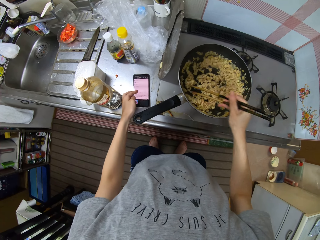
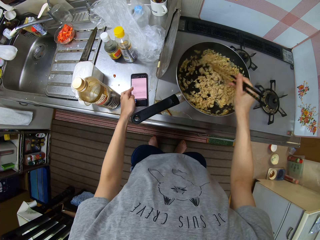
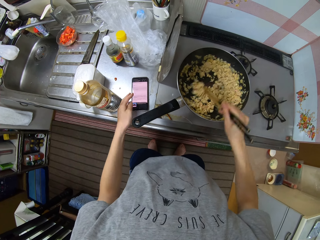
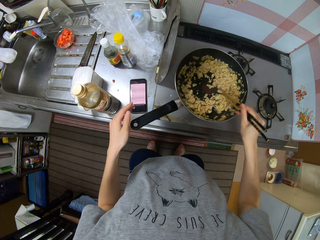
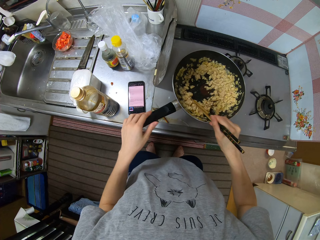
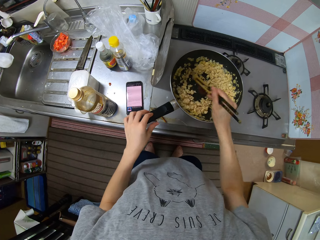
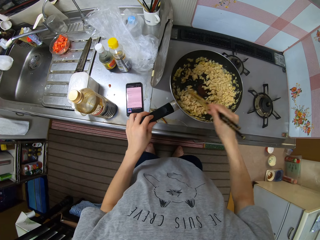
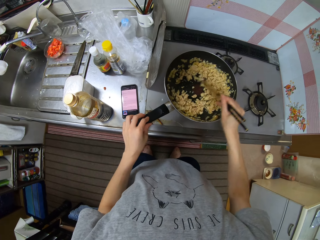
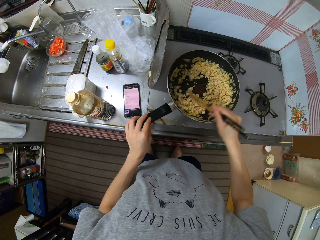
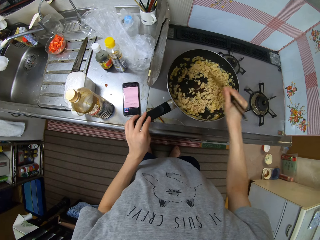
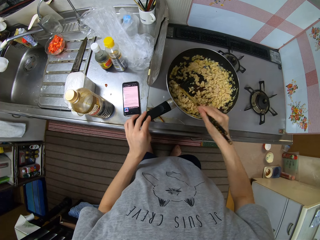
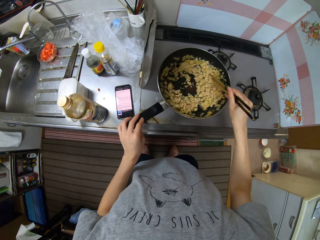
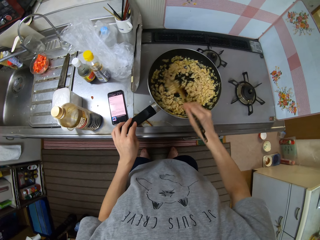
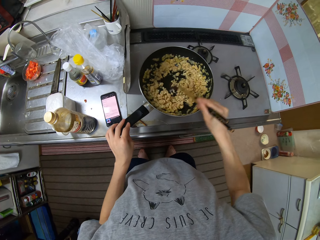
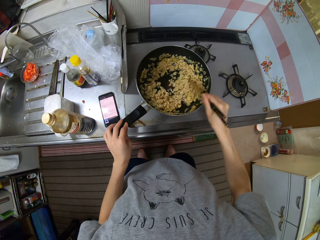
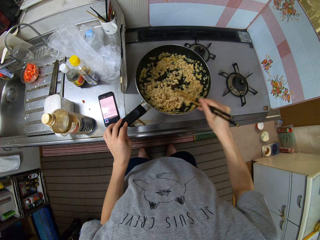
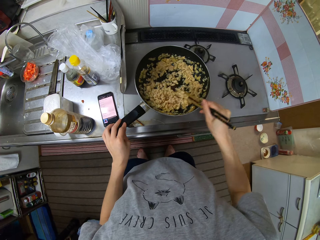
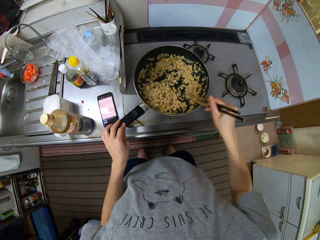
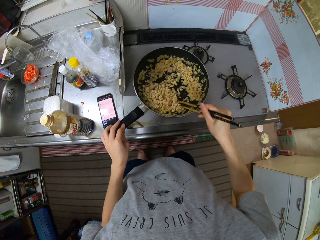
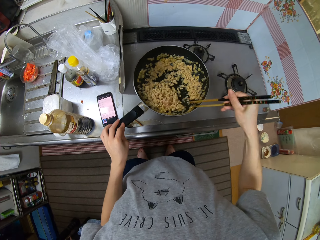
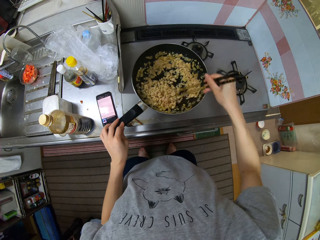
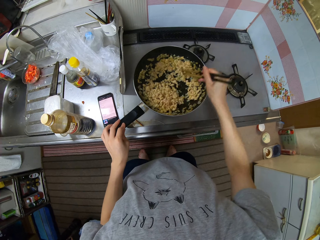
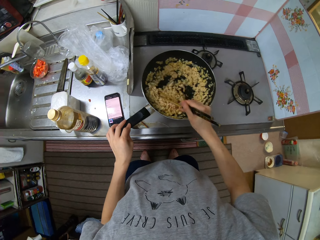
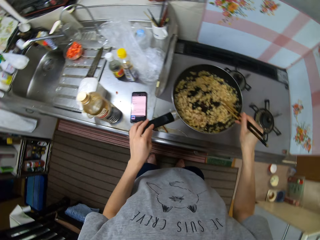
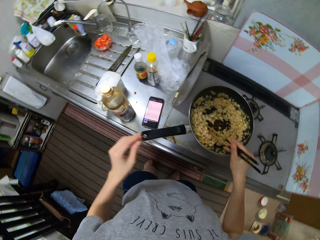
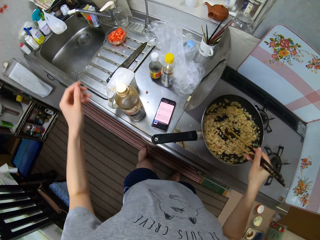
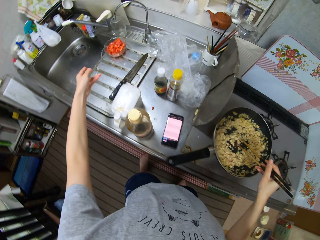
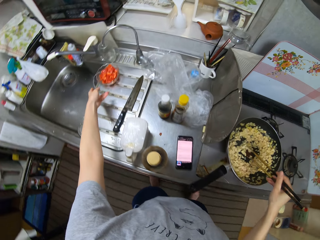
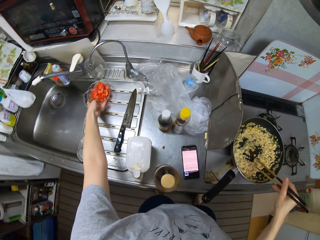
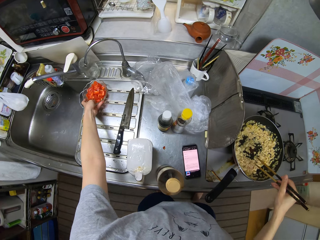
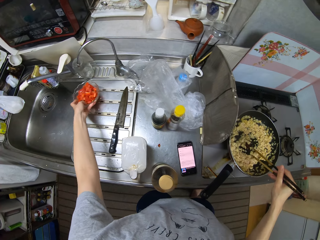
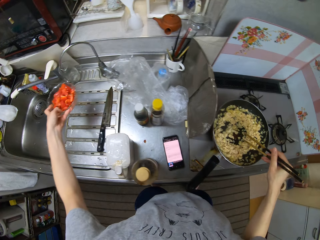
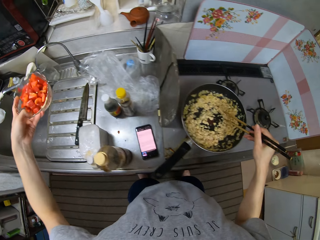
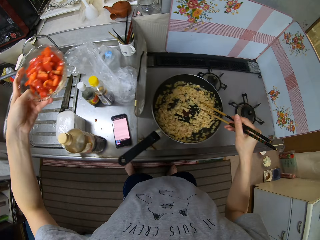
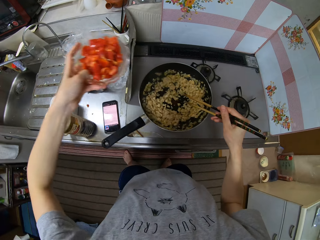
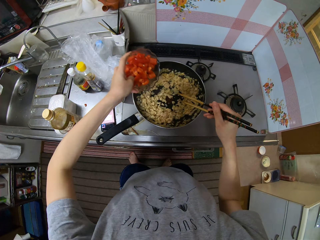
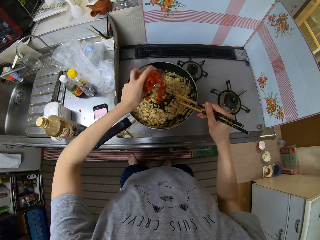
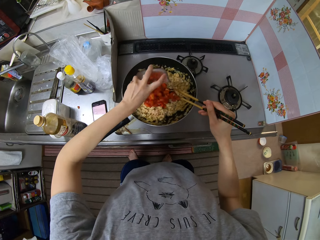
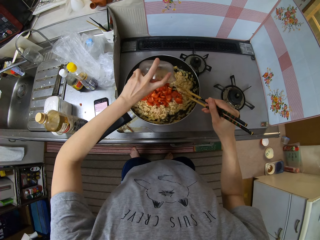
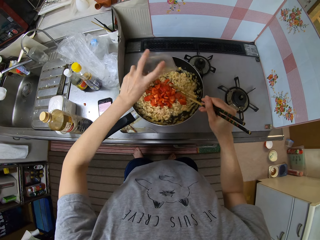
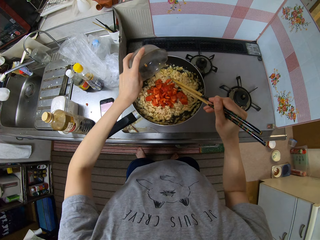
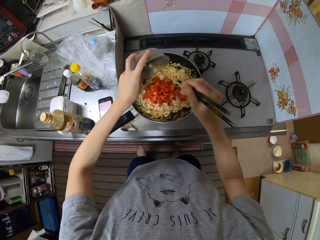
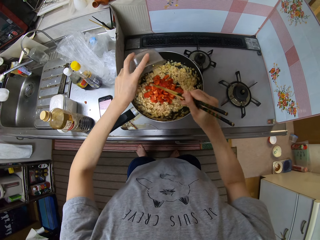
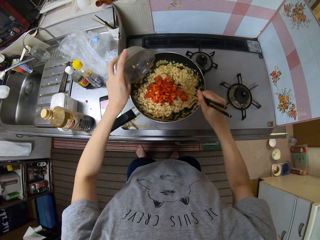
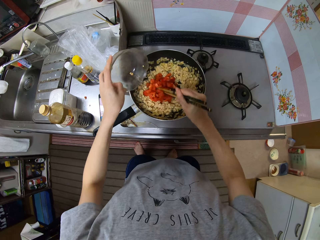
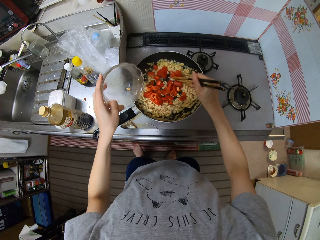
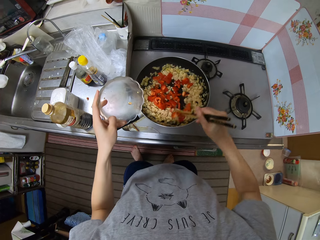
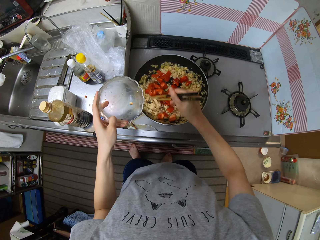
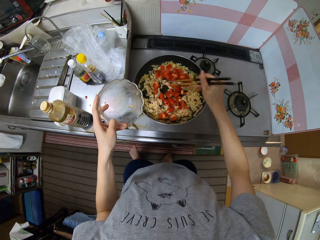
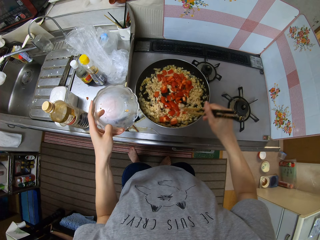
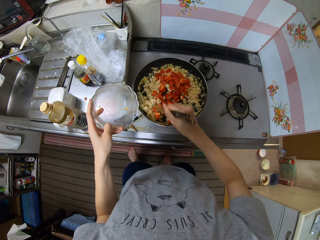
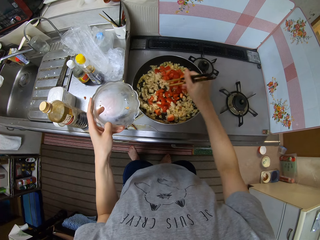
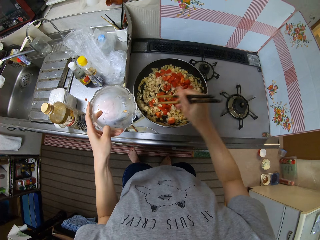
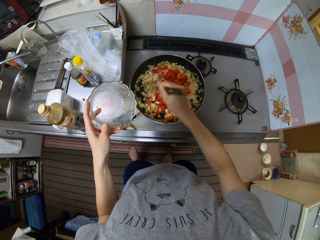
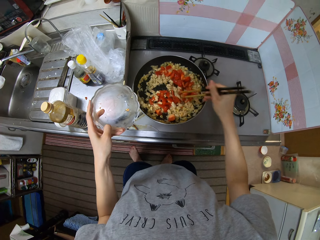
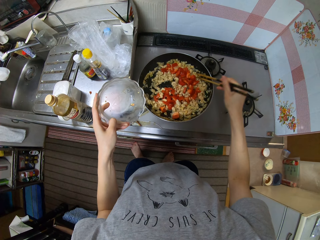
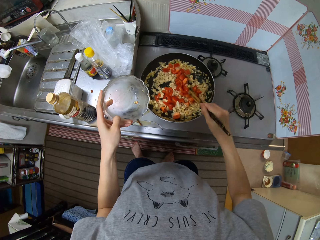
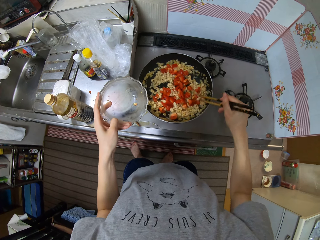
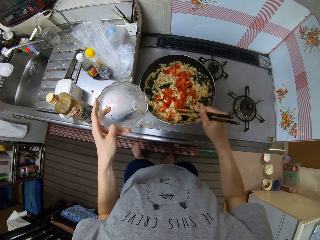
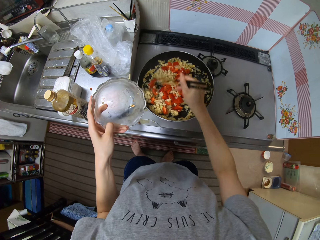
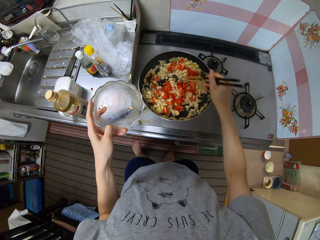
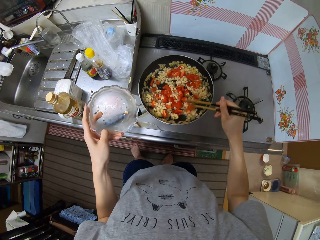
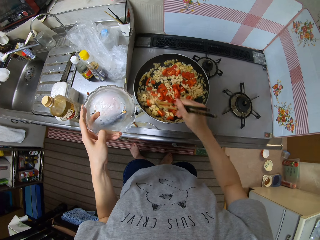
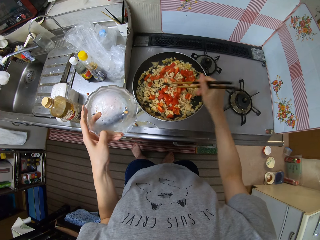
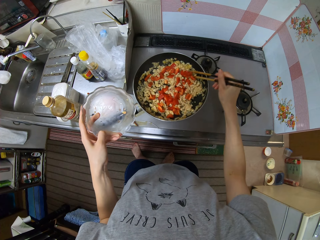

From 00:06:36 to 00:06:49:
The camera wearer holds the pan handle. They take a bowl of pepper or cut tomatoes from the sink. They pour the peppers into the pan. They stir the pan with the chopsticks.

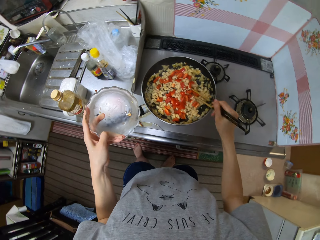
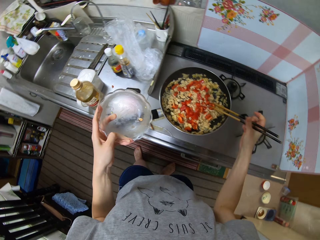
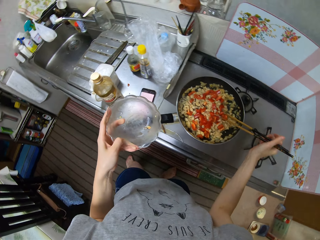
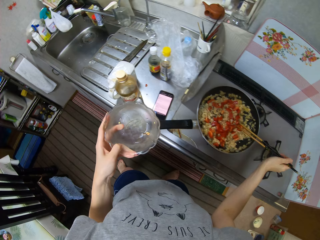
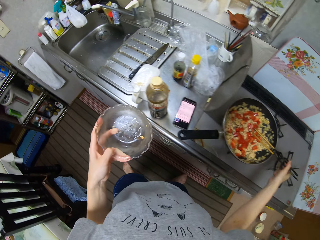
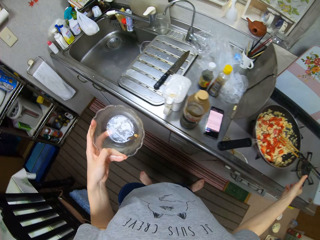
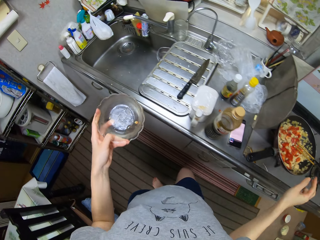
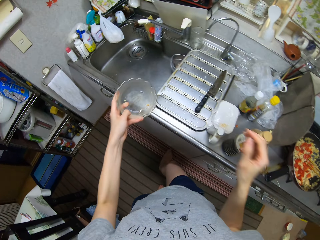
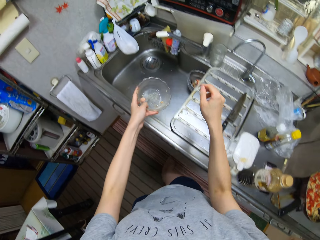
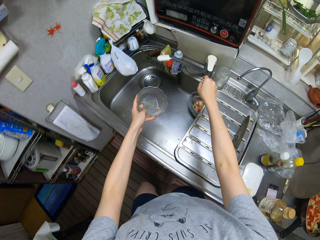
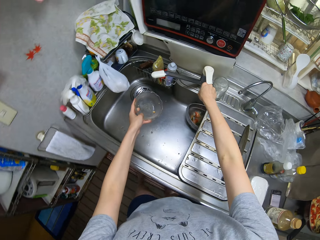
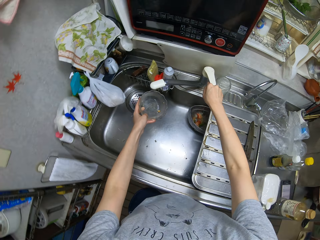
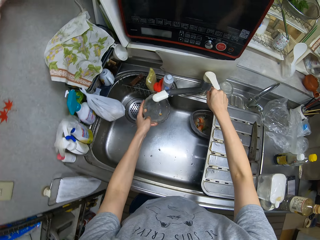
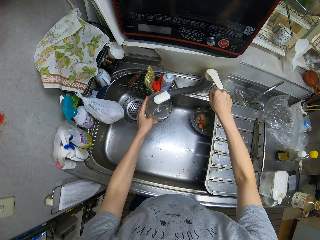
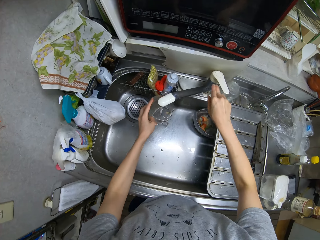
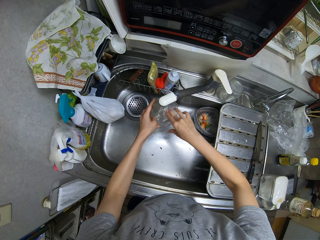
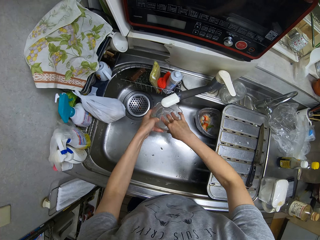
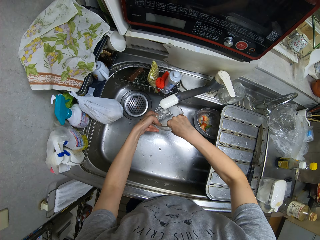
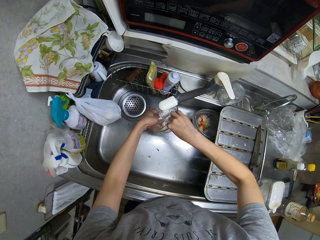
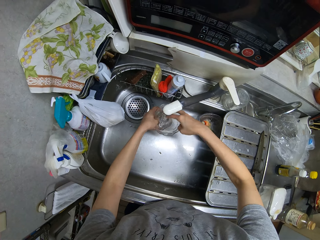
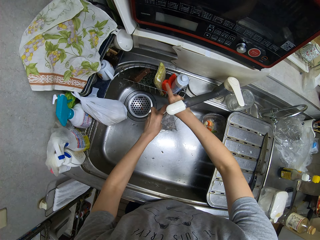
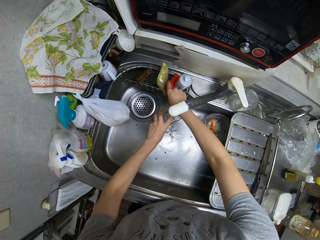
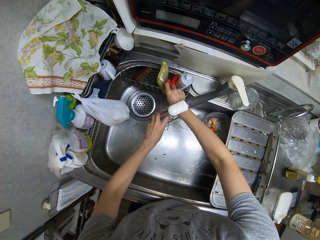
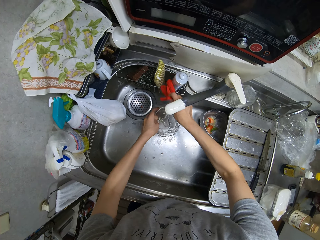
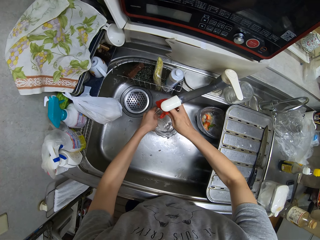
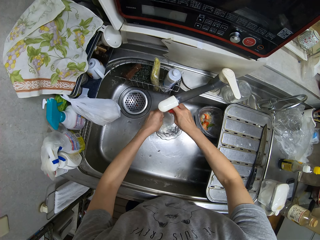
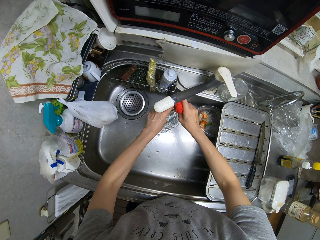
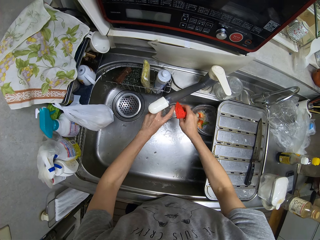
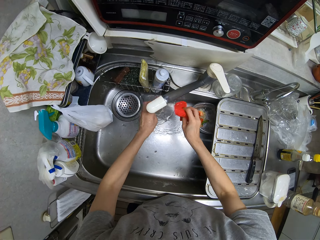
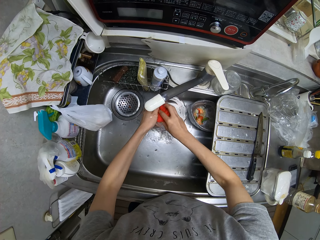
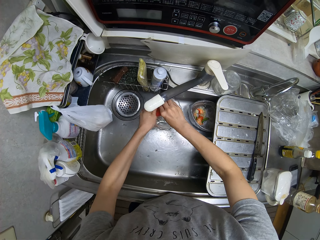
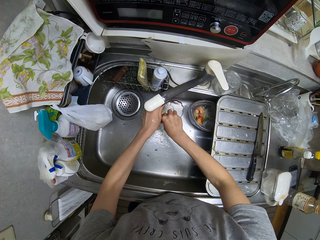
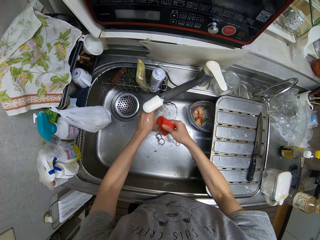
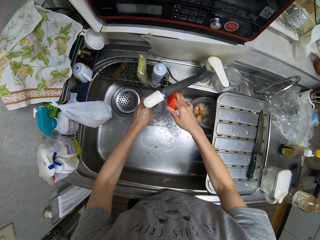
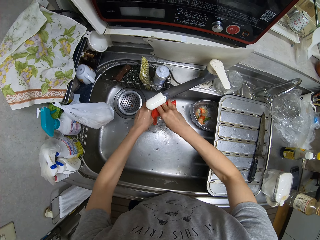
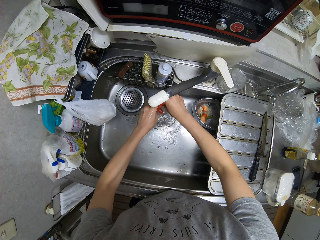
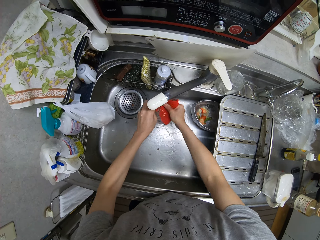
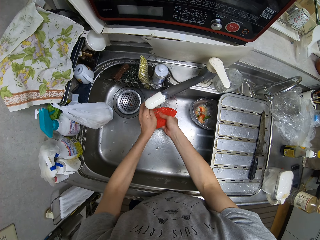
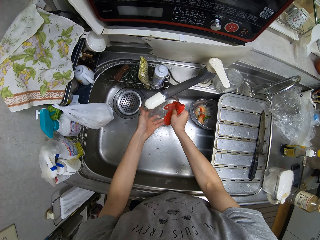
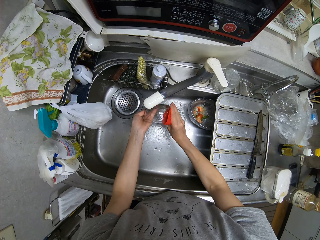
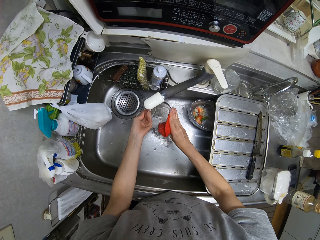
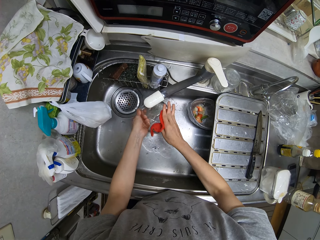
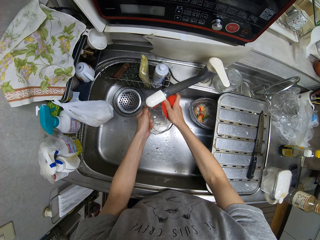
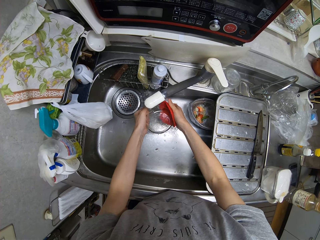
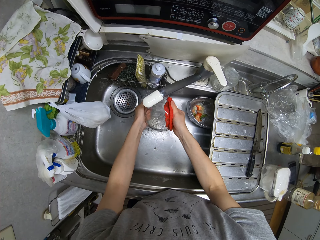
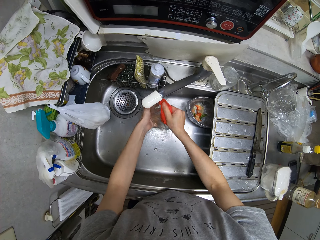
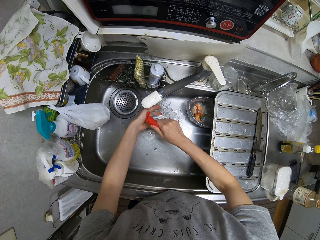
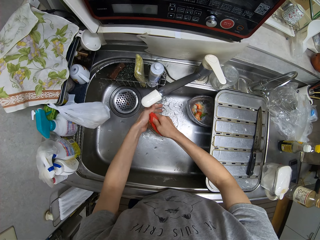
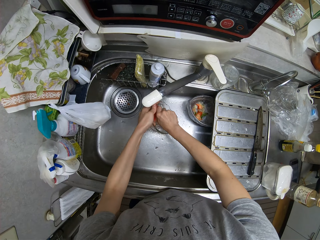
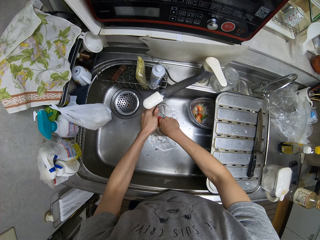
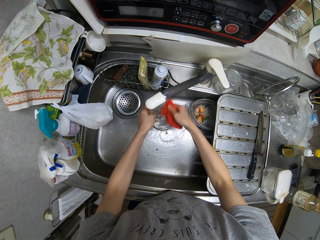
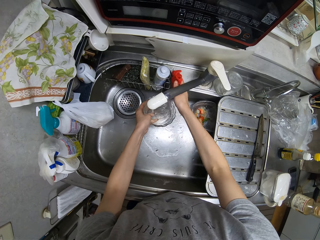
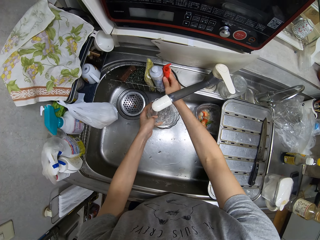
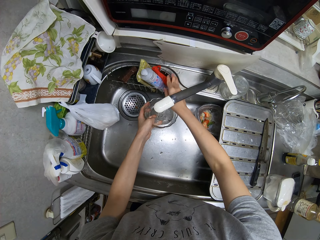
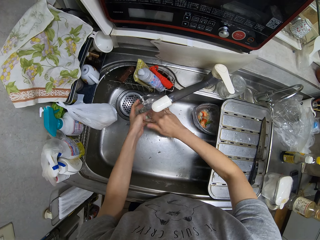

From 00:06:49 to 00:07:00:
The camera wearer opens the kitchen tap. They rinse the bowl. They take a sponge or scrubber from the soap rack. They wash the bowl with the sponge. They place the scrubber on the soap rack.
